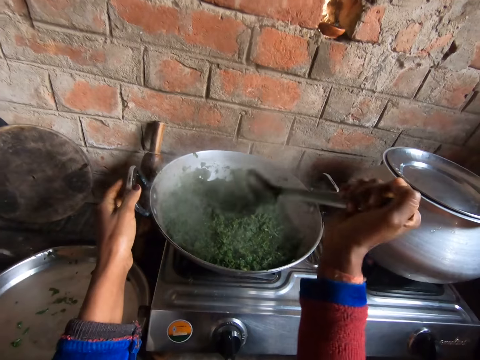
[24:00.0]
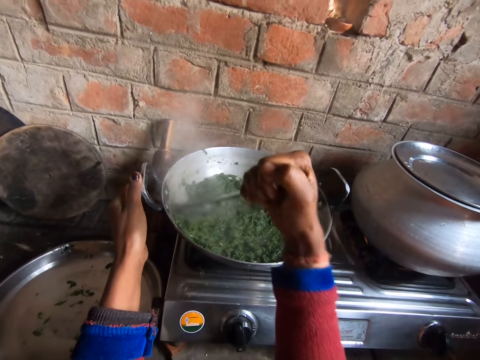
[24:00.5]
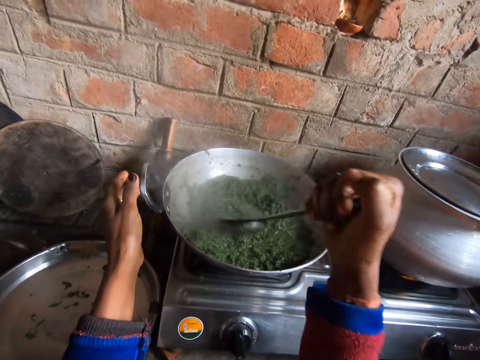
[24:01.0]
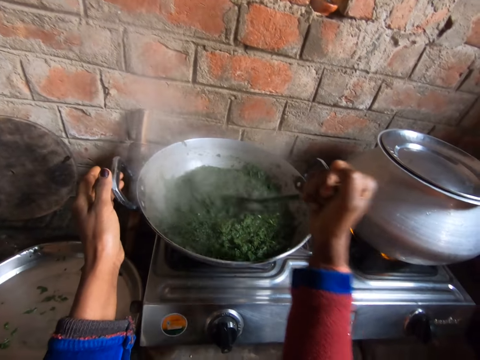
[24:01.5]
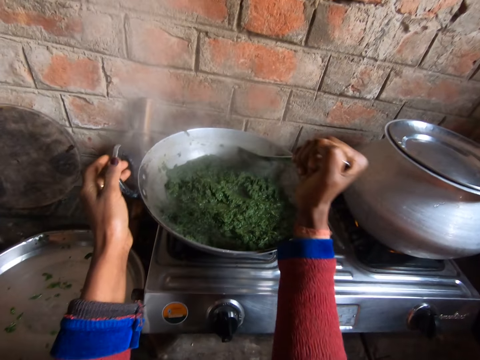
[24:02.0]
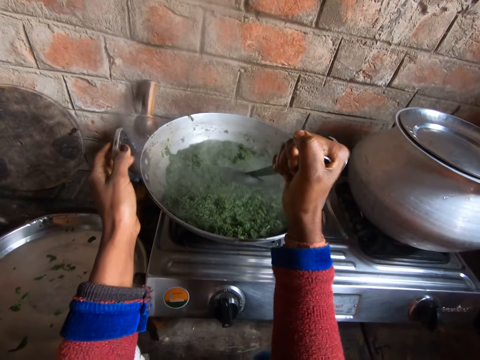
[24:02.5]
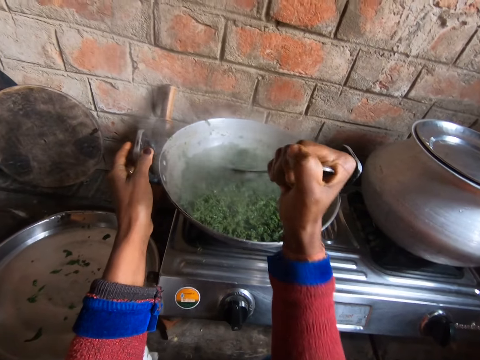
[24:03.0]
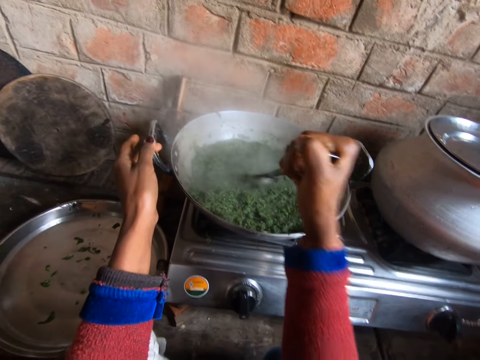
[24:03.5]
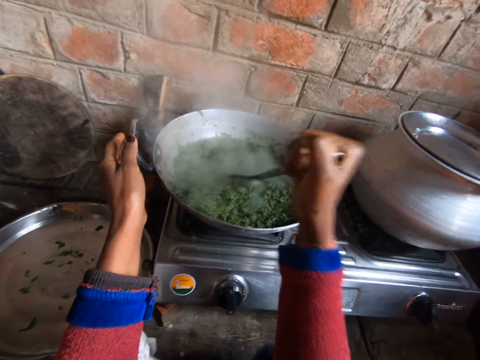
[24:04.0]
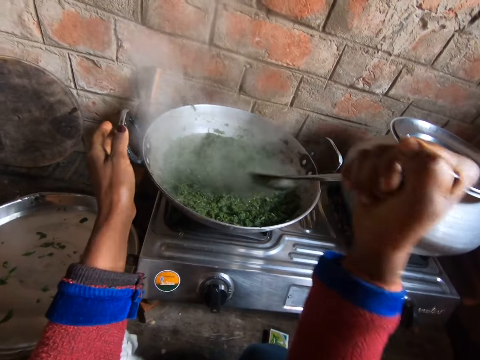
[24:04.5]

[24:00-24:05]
The camera wearer stirs the vegetables in the cooking pot.

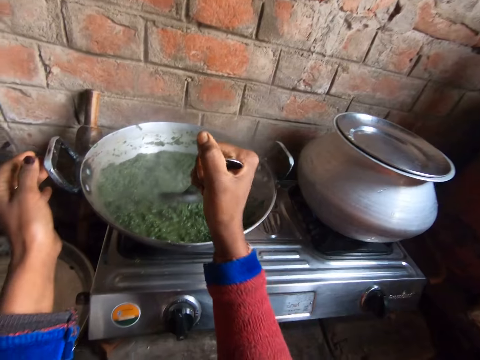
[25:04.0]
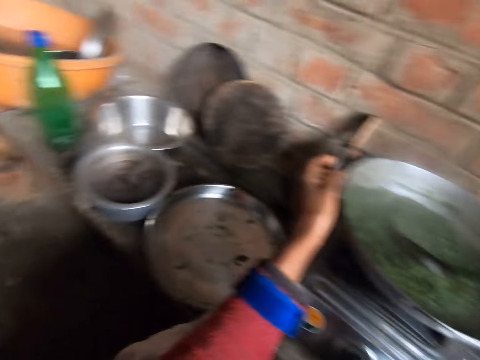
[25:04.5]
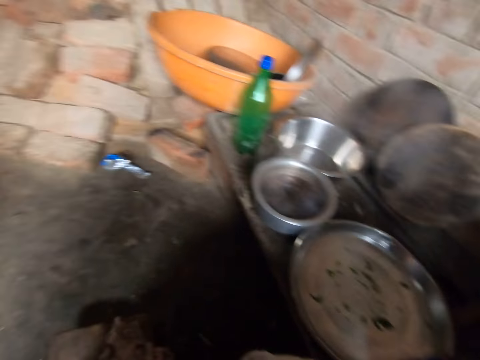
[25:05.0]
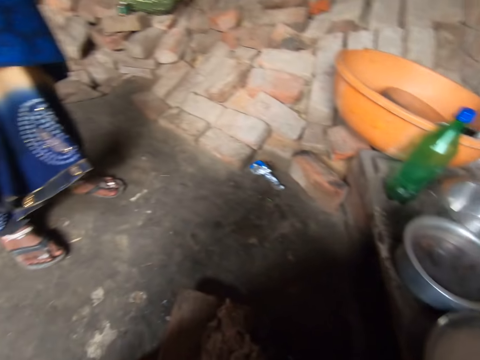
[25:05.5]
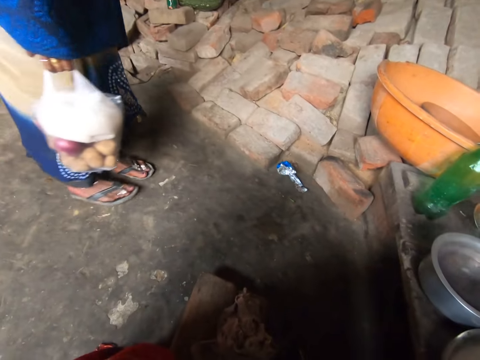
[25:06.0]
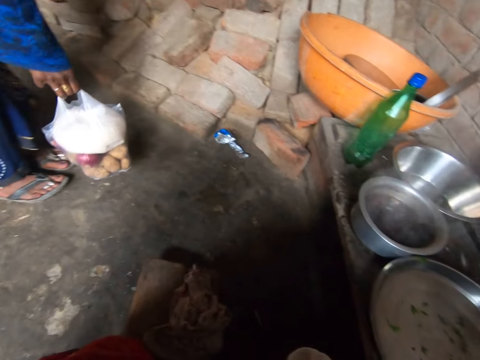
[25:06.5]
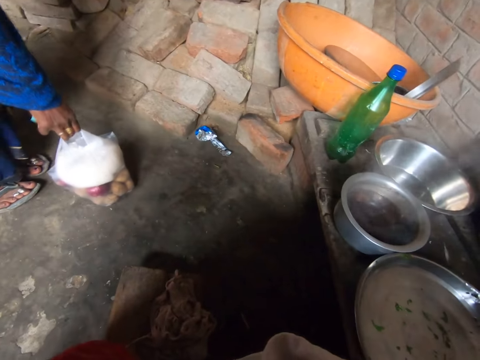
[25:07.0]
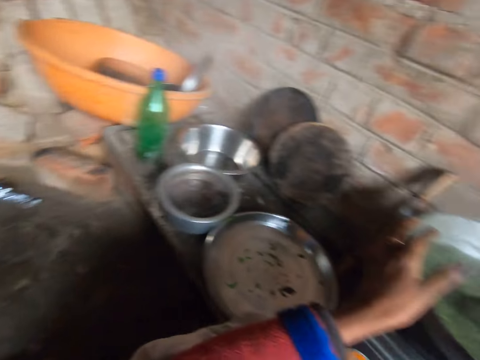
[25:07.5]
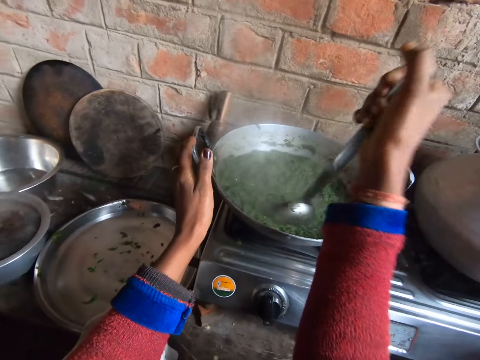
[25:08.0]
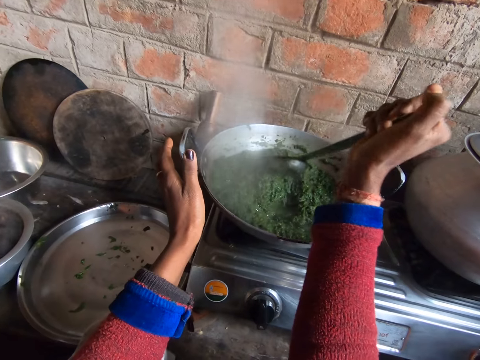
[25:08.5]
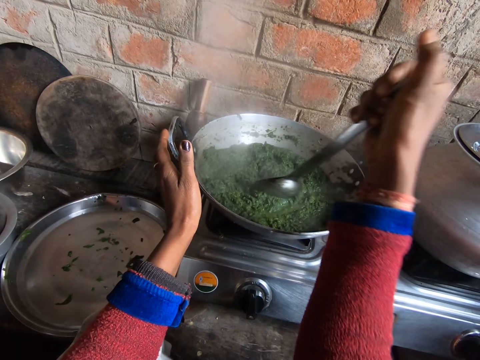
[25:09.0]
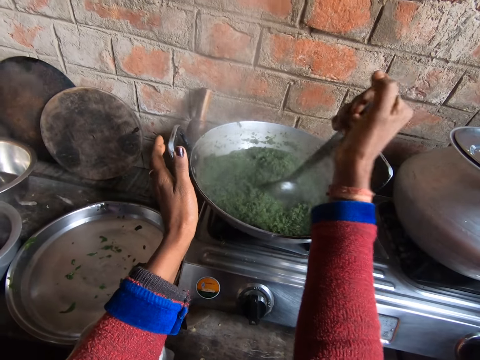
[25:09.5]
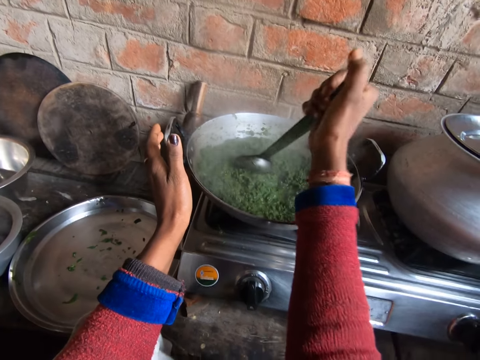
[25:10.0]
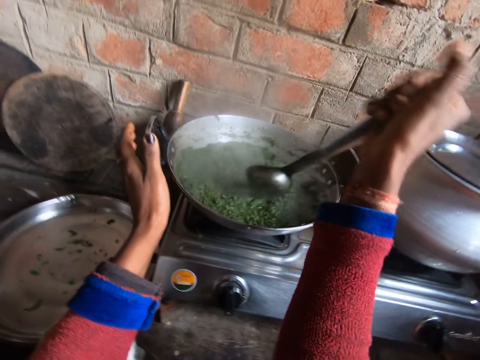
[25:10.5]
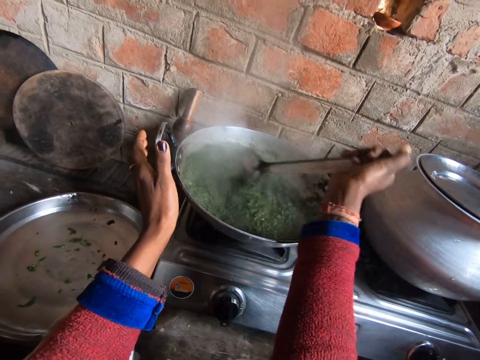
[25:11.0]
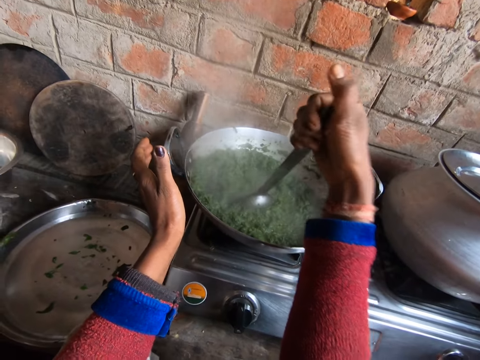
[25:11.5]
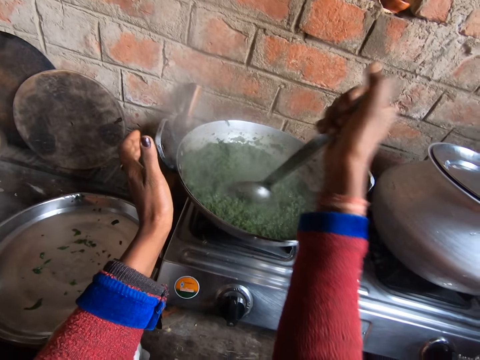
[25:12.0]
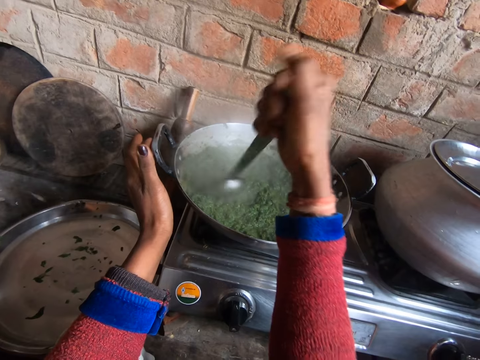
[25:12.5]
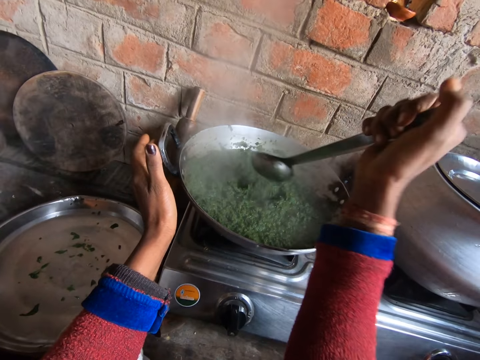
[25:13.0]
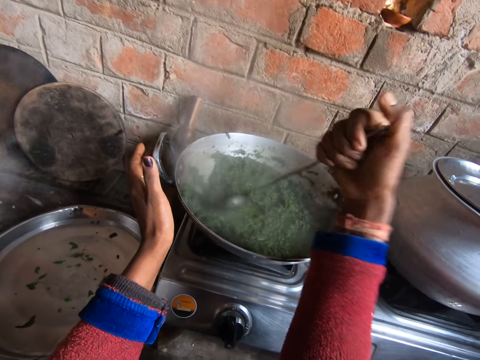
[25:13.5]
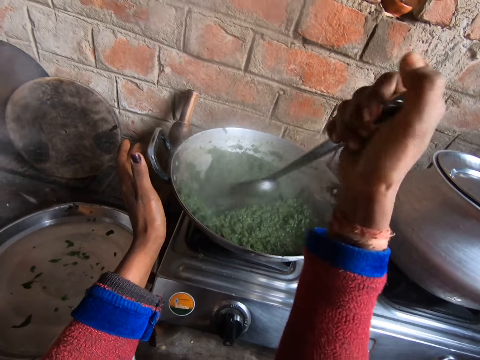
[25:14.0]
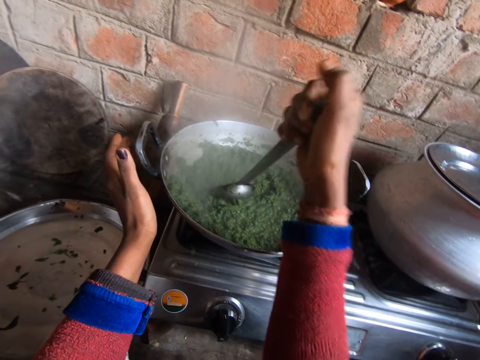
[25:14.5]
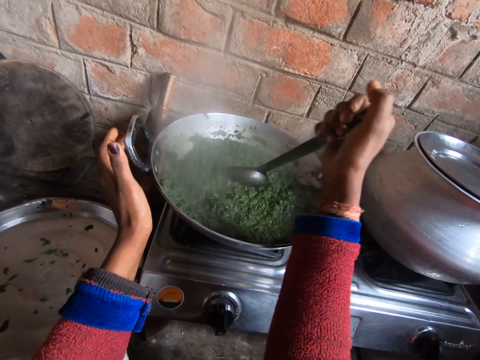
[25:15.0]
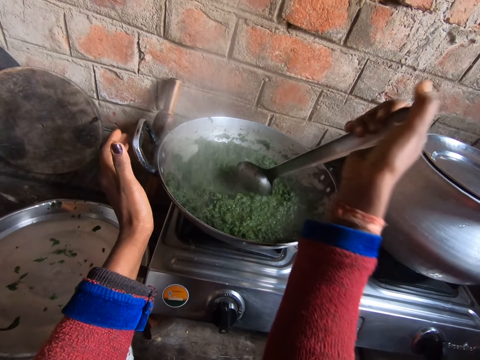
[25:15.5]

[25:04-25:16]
A woman stands in the room. She places a paper bag containing potatoes on the floor. The camera wearer stirs the vegetables in the cooking pot.

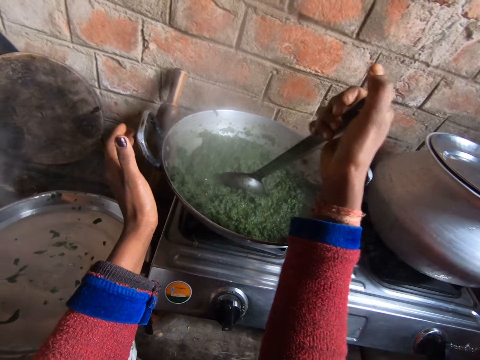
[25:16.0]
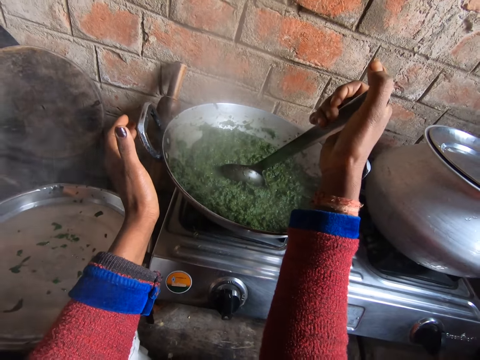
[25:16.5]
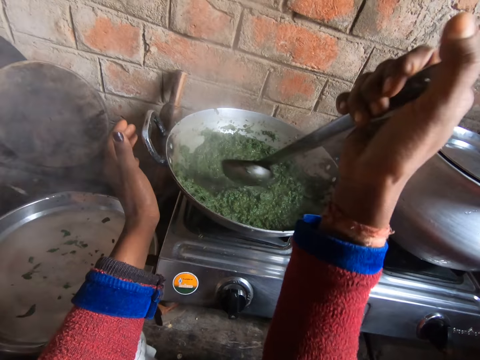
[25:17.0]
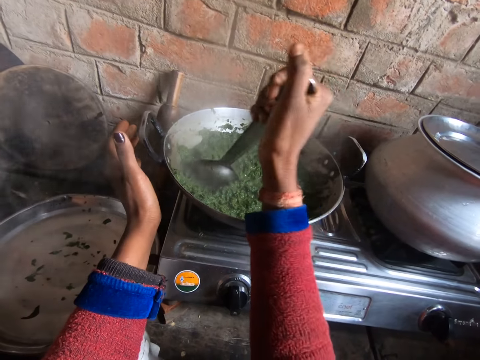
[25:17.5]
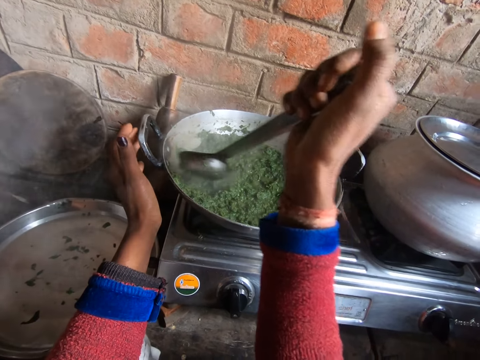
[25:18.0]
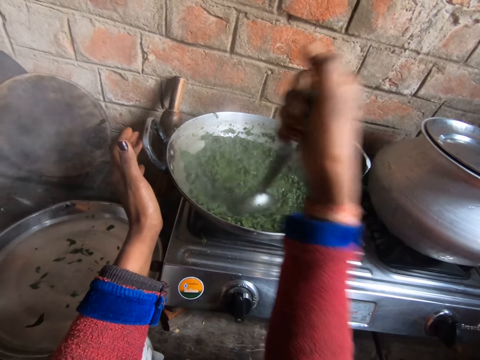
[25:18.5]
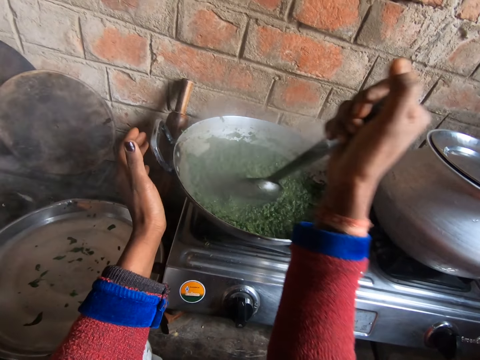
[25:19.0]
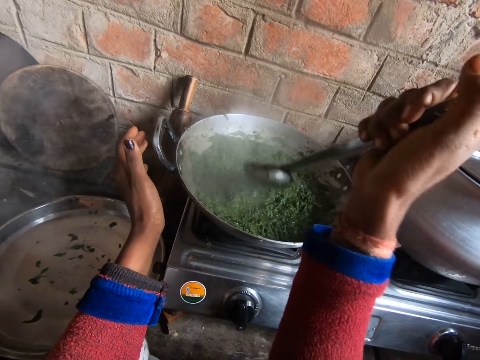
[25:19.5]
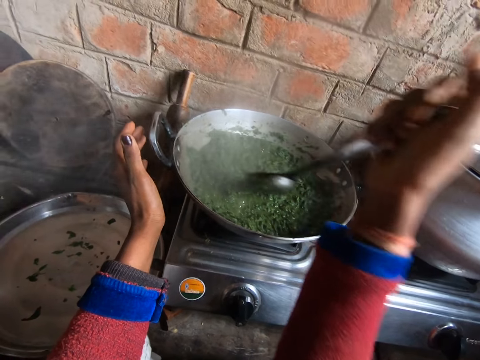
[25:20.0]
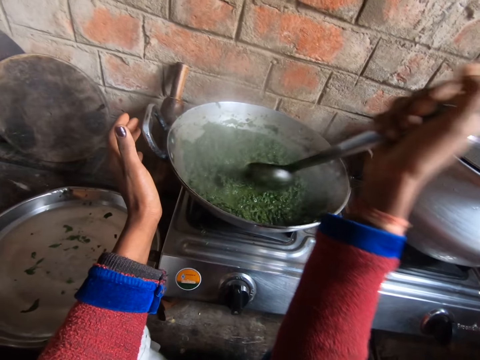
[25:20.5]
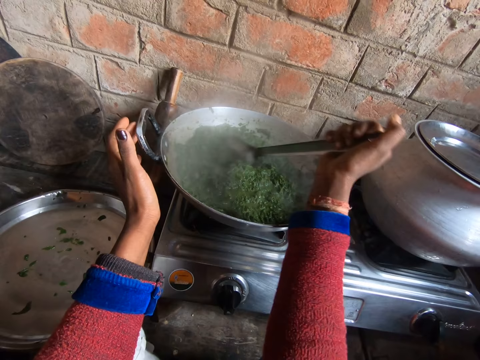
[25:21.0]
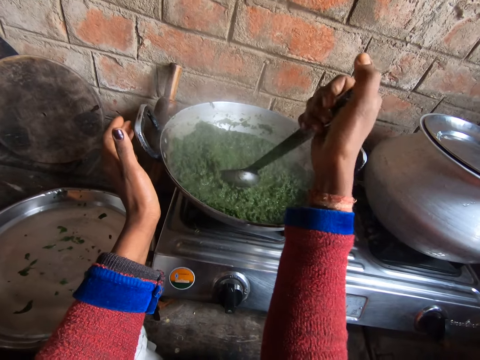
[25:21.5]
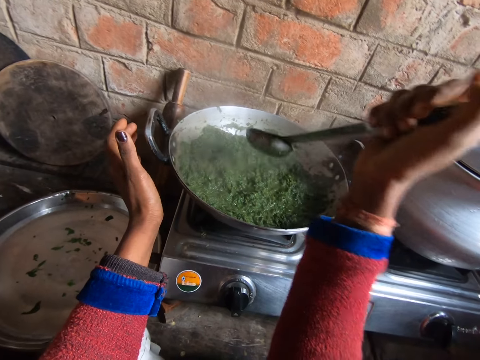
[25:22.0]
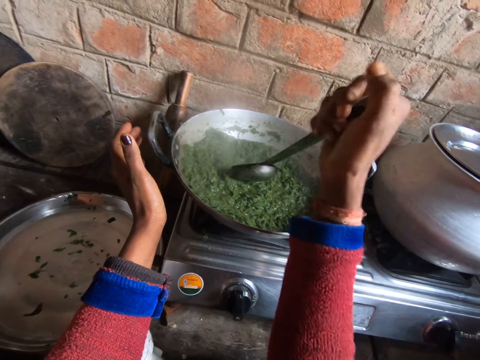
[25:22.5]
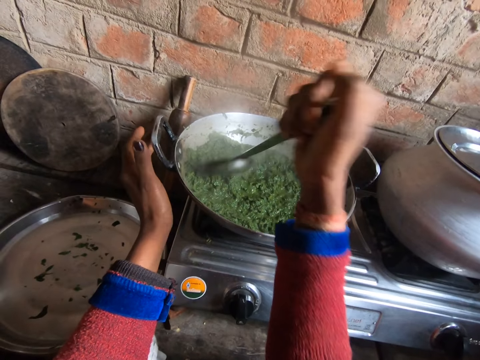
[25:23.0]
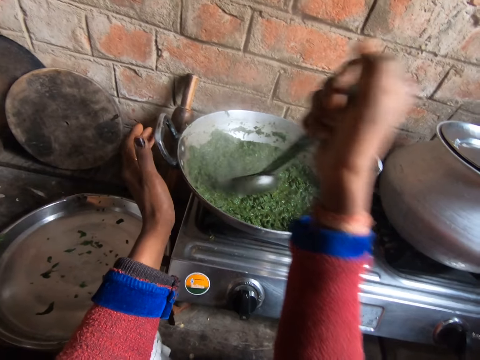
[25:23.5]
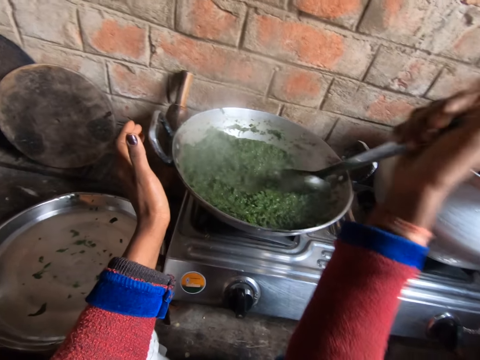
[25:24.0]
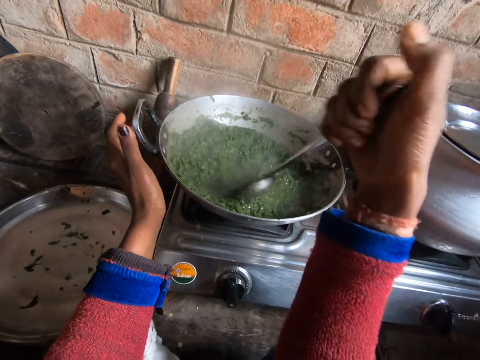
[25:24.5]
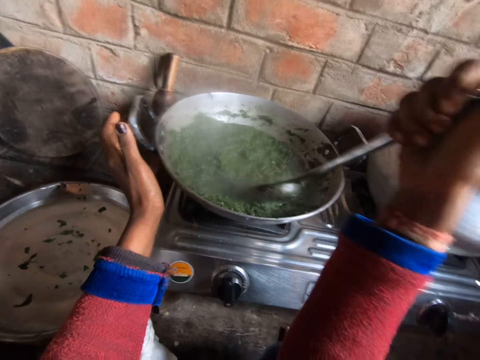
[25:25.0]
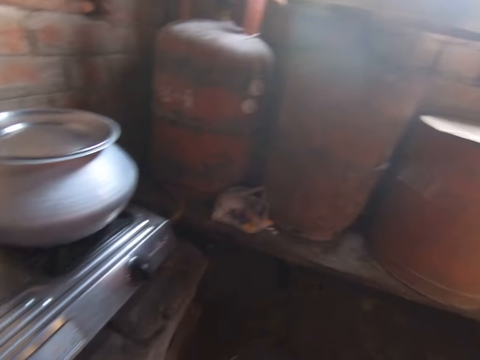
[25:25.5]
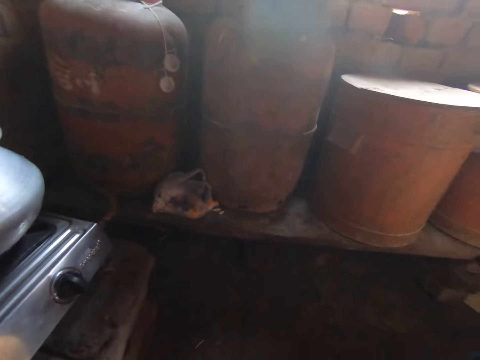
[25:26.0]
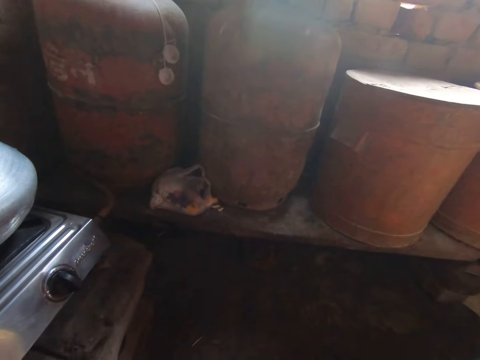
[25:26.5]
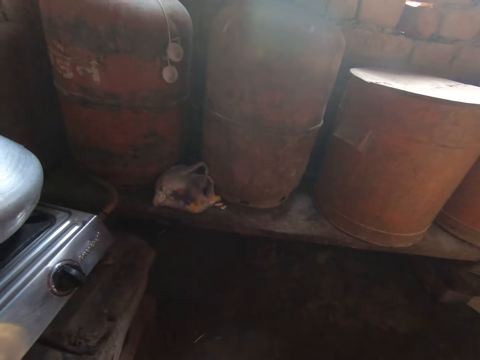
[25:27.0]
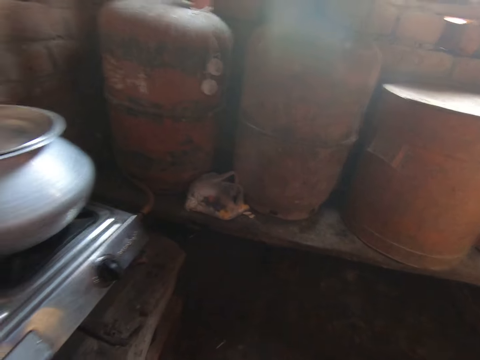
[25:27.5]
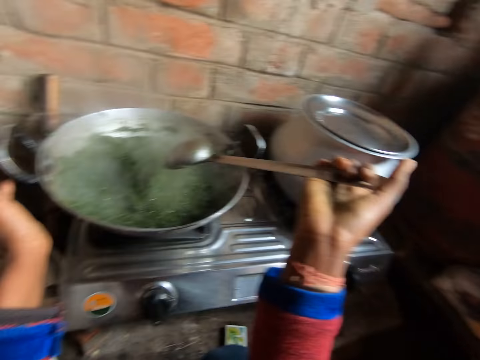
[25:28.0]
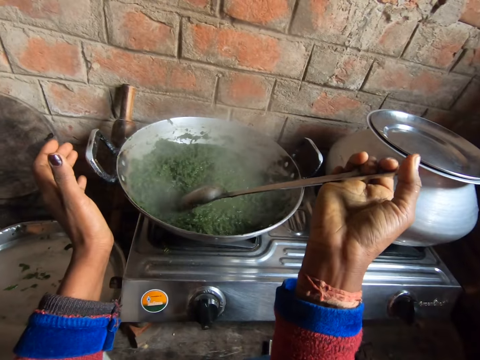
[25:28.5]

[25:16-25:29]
The camera wearer looks around the kitchen.
